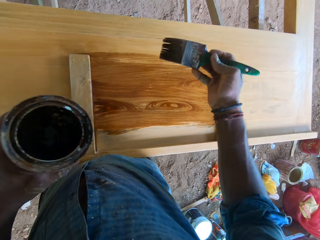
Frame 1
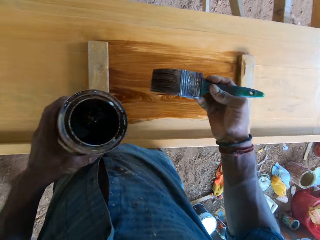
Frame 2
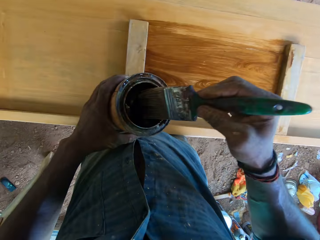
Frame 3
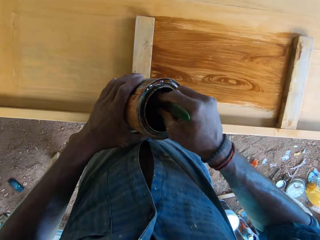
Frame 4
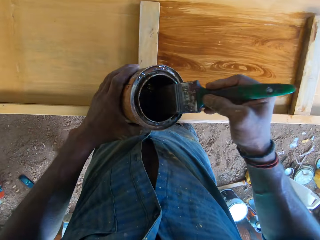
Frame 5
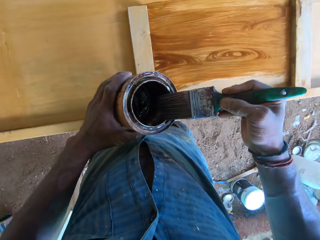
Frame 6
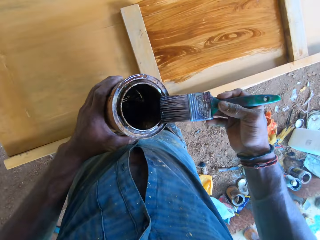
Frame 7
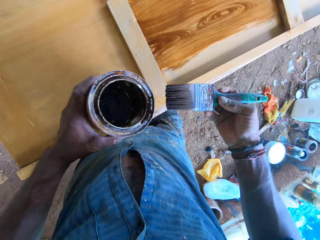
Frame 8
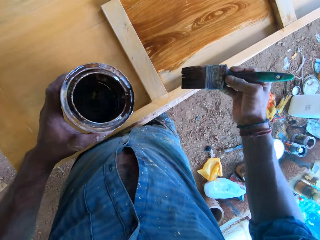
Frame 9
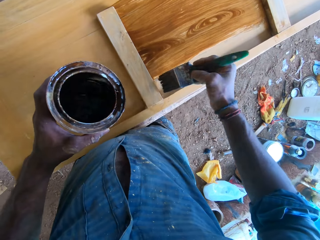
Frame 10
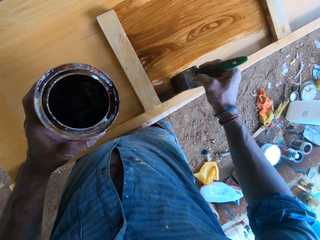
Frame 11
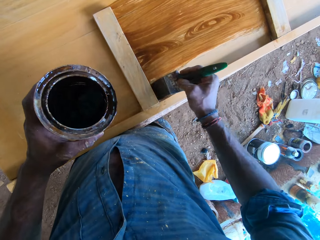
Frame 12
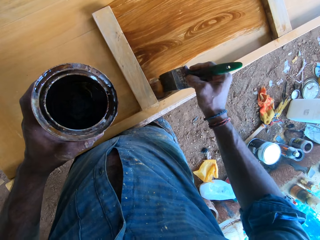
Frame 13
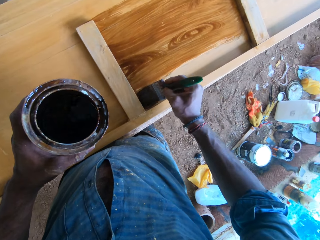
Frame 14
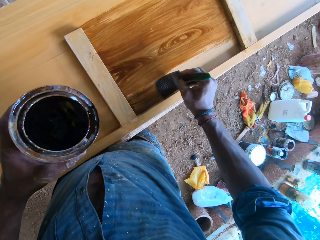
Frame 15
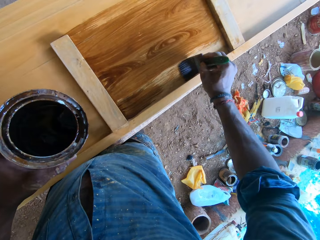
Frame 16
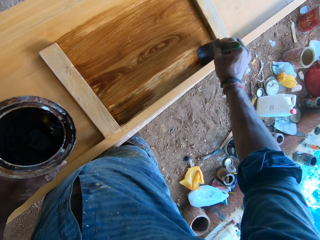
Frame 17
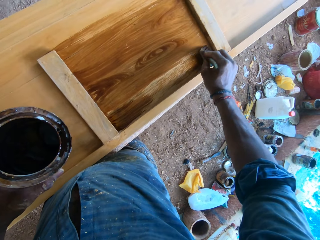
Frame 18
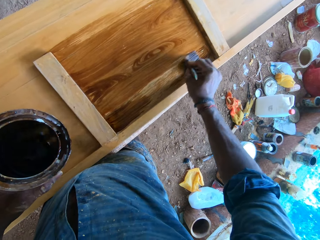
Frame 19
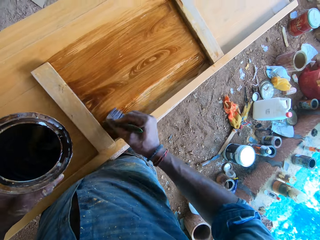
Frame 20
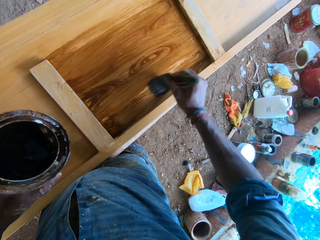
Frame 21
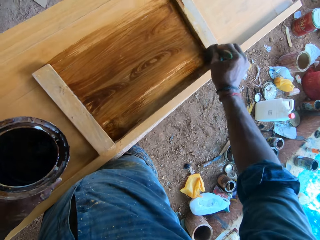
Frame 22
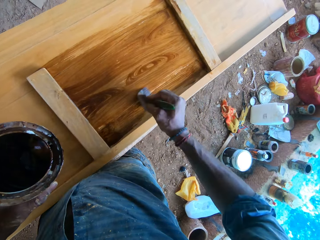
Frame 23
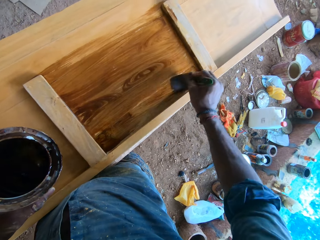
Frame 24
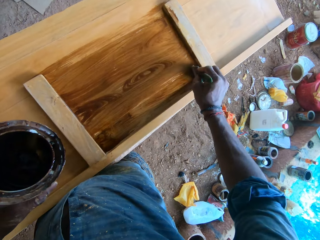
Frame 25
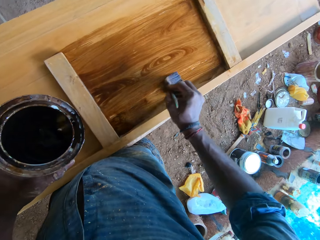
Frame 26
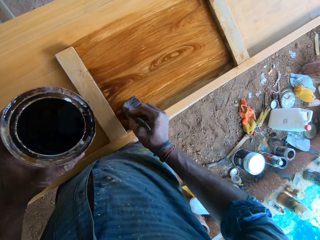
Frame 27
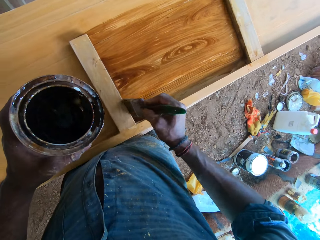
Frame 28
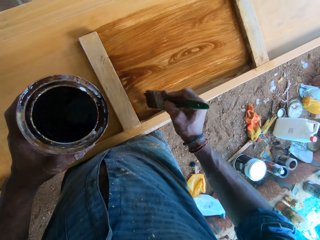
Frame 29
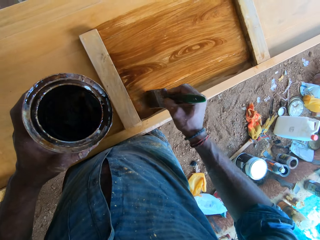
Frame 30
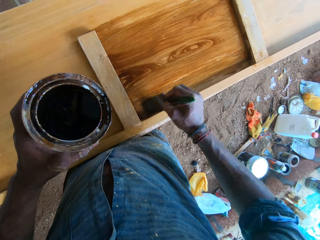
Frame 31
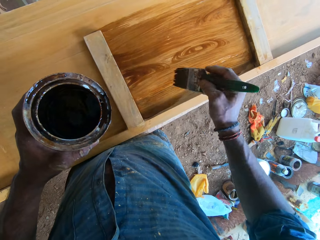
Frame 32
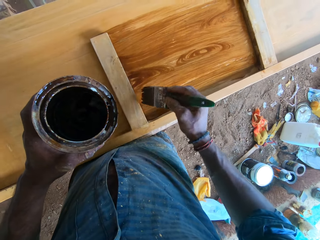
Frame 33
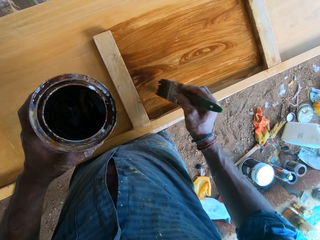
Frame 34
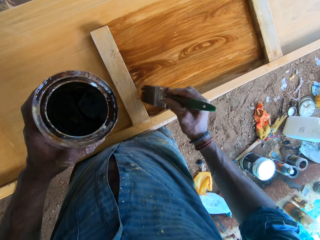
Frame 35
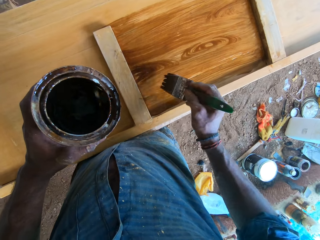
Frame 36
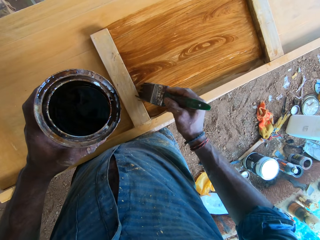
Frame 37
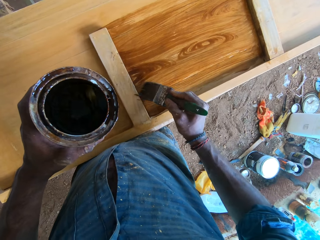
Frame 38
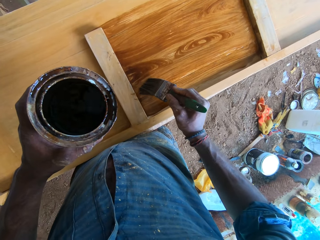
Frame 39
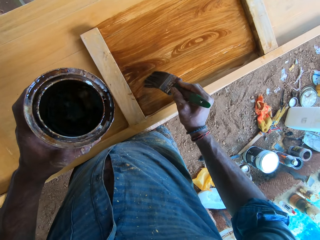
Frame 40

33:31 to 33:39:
The camera wearer dips the paintbrush in his right hand in the paint container in his left hand. He paints the wood bed frame with the paintbrush in his right hand.

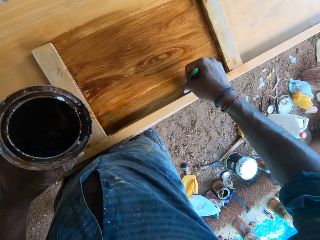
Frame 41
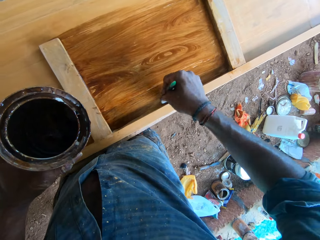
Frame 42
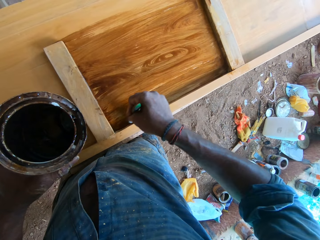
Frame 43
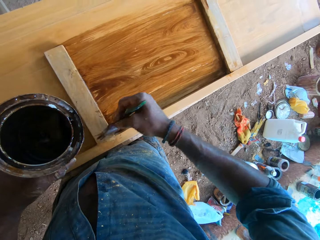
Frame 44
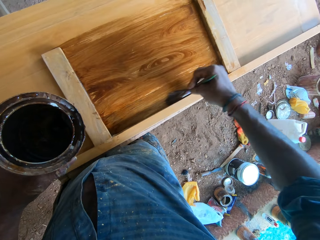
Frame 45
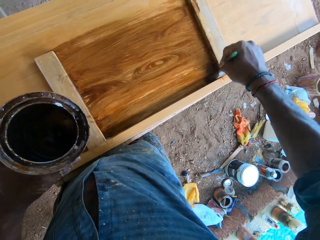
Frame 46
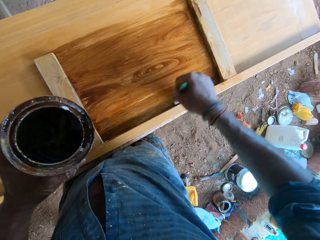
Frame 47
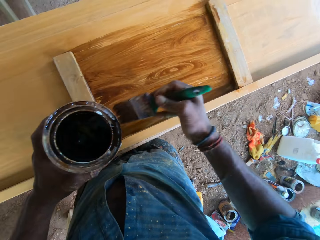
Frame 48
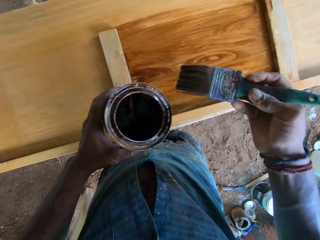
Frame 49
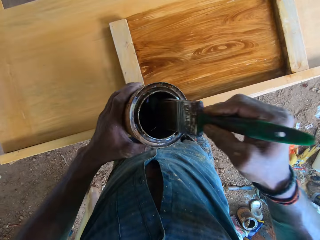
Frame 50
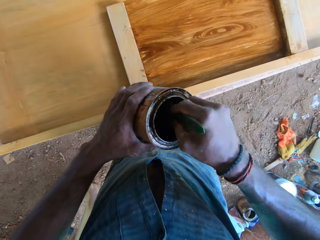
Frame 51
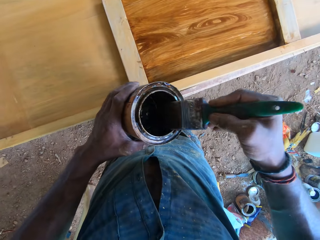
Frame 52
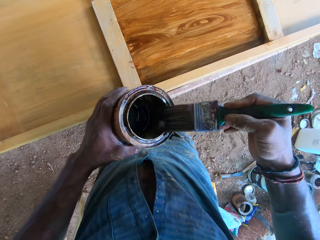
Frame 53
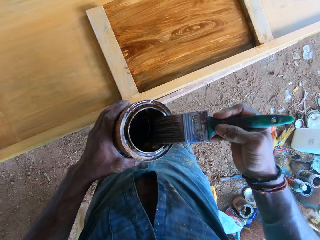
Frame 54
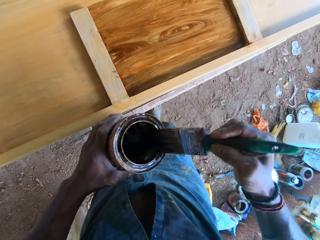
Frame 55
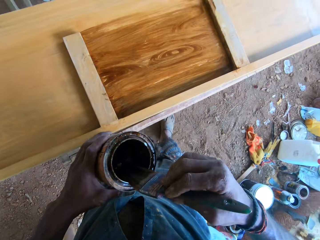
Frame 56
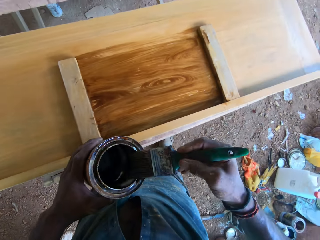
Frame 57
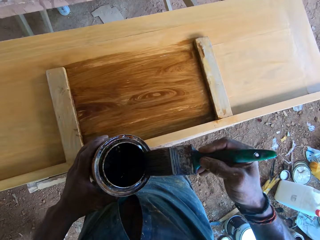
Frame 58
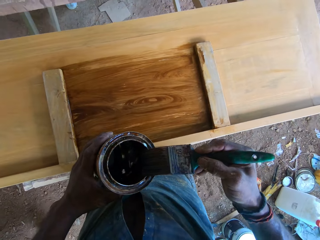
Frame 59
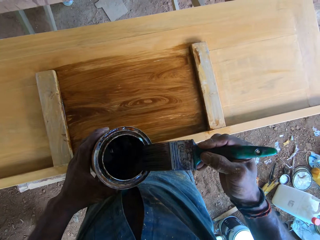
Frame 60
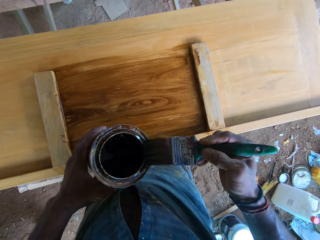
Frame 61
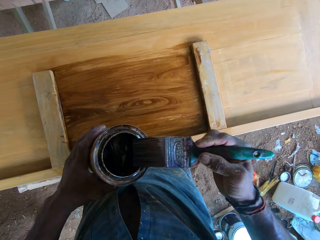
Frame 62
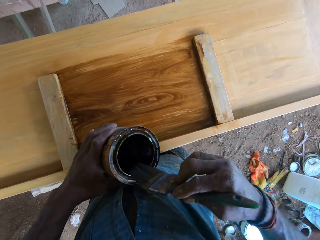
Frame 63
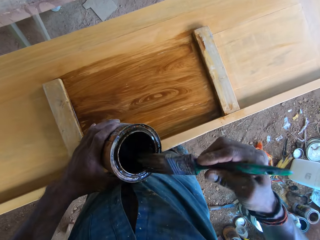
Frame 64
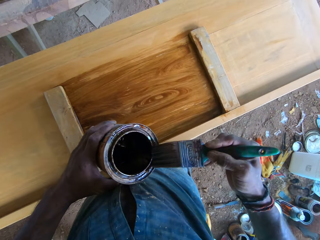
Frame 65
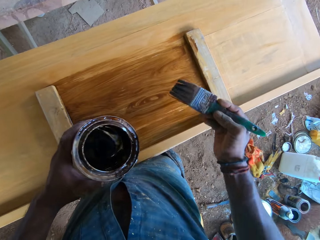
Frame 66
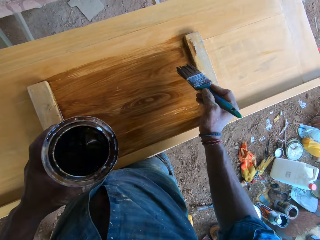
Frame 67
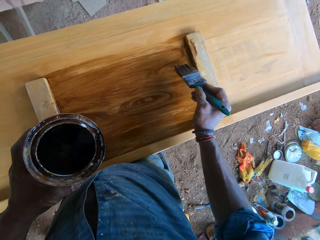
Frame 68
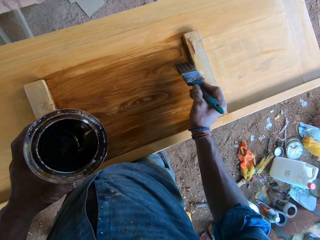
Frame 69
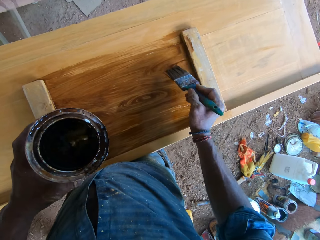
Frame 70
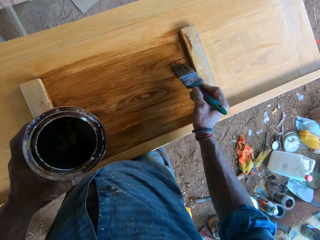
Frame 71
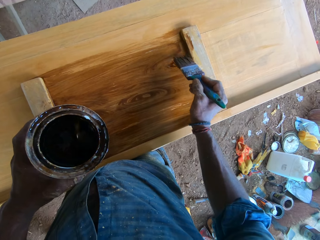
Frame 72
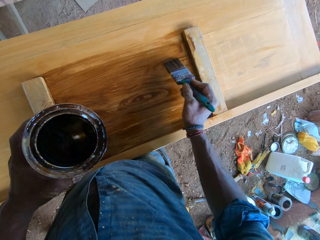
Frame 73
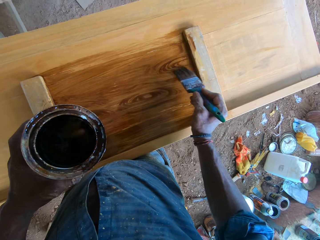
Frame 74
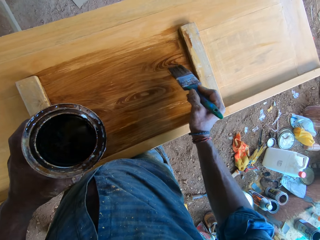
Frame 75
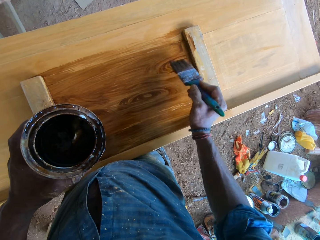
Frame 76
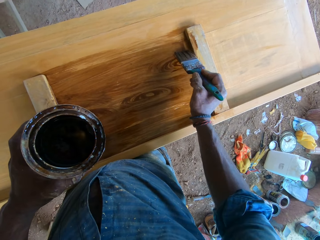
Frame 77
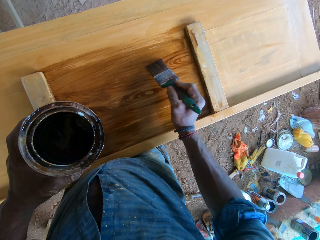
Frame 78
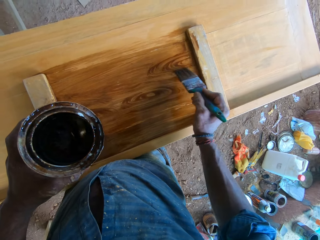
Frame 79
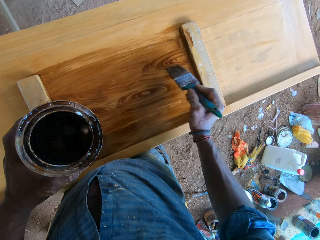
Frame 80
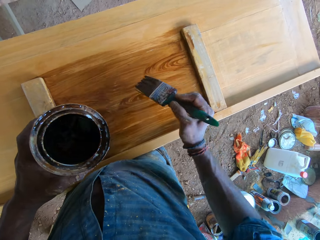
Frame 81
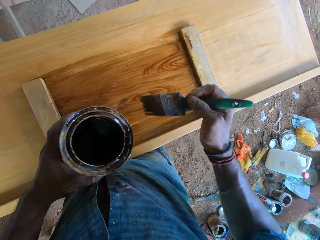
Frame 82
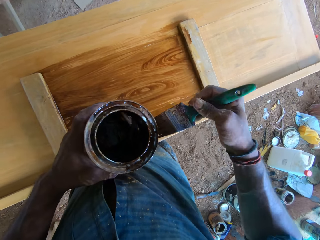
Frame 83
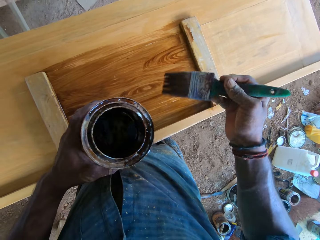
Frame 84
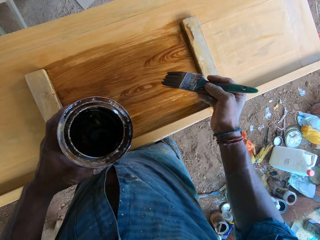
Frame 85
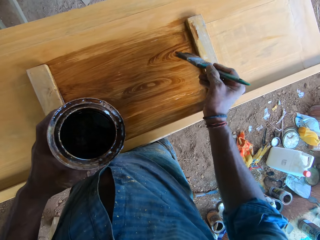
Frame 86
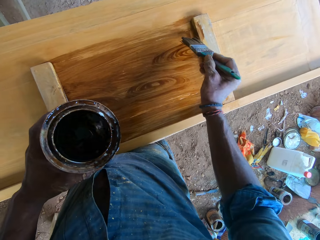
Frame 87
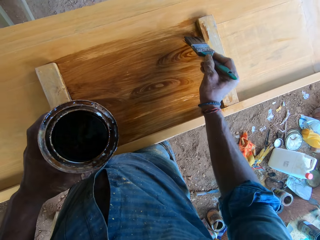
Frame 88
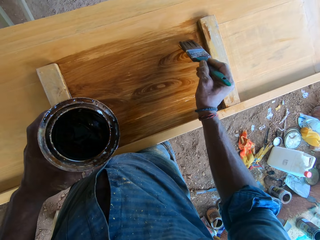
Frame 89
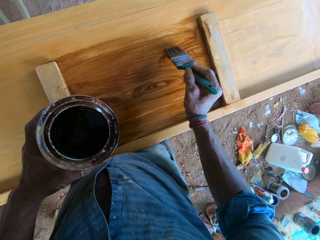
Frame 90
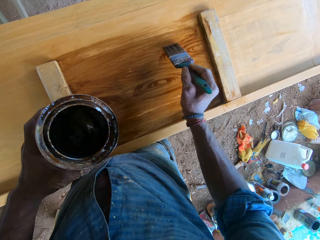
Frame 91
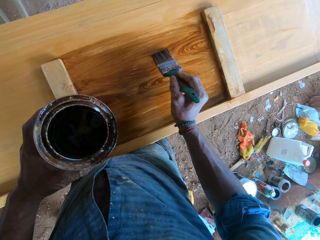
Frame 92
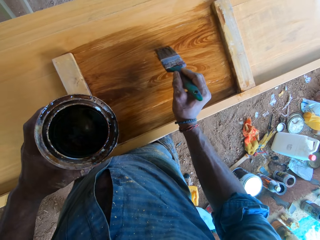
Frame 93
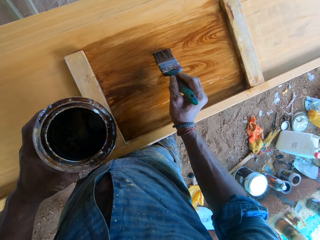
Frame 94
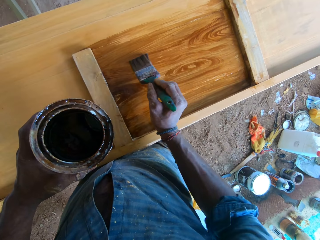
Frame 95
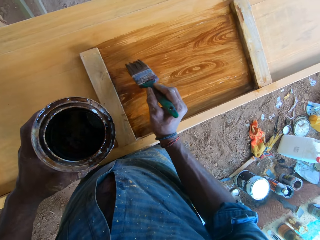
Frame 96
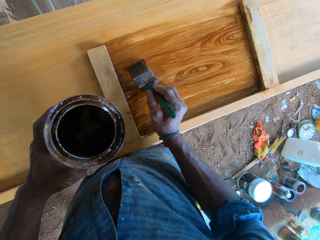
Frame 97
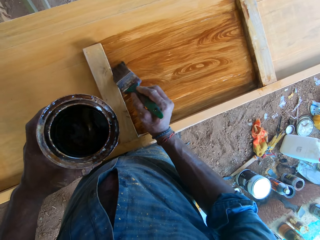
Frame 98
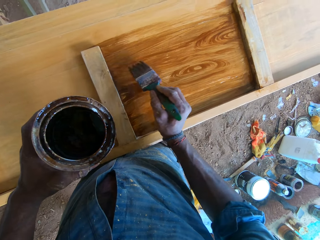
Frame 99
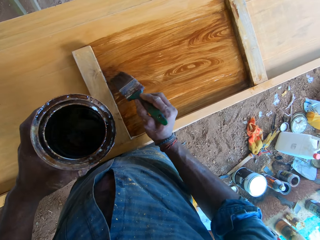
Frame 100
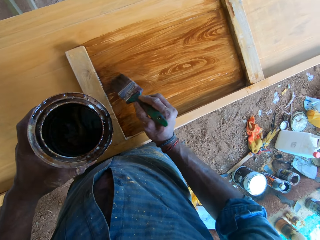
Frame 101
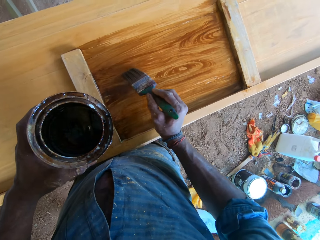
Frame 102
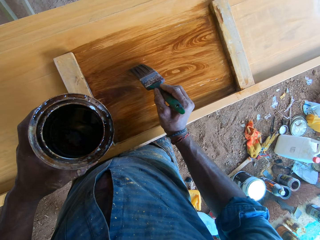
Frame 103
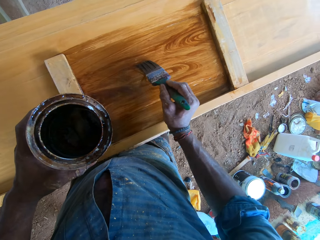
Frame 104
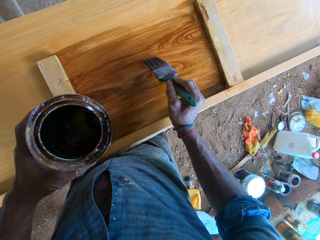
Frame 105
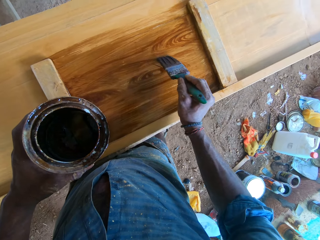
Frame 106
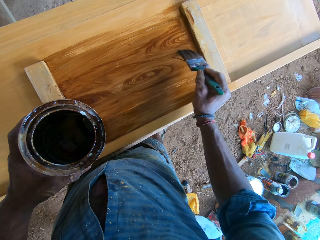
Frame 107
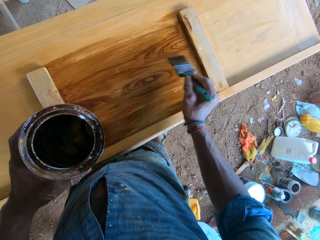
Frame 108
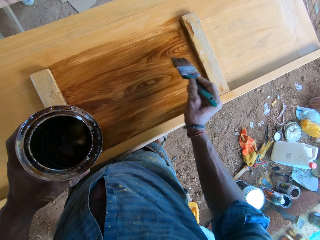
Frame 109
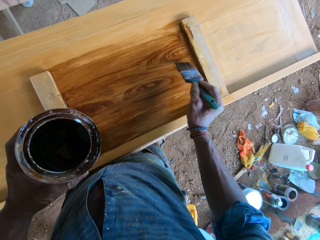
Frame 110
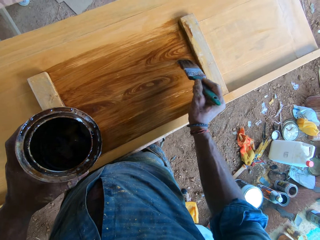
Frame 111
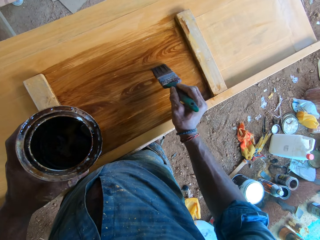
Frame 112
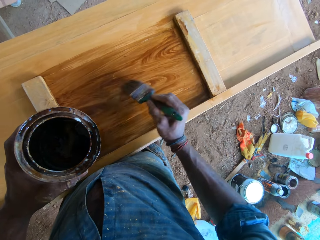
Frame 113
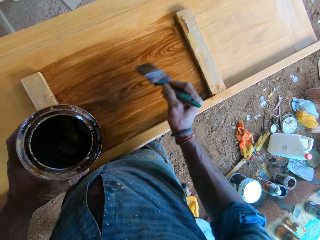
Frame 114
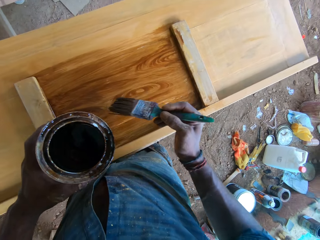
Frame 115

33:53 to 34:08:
The camera wearer dips the paintbrush in his right hand in the paint container in his left hand. He cleans the paintbrush in his right hand on the paint container in his left hand. He paints the wooden bed frame with the paintbrush in his right hand.
